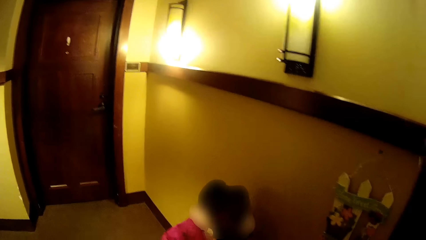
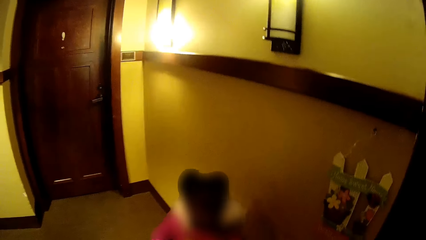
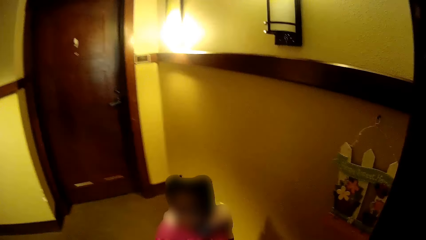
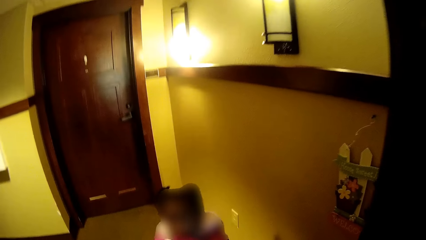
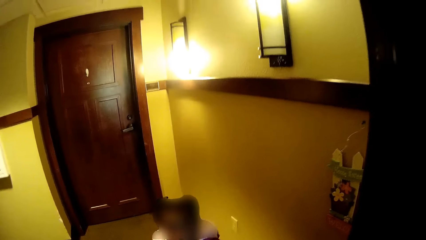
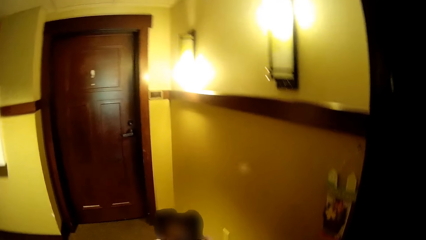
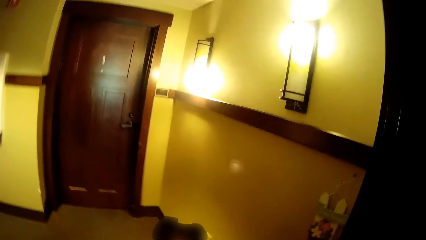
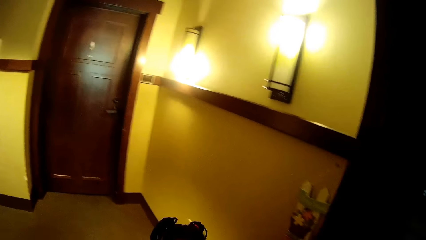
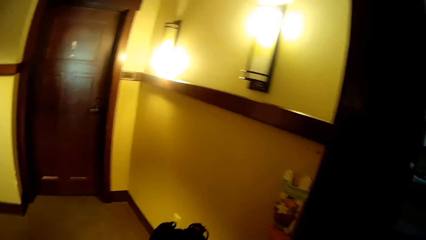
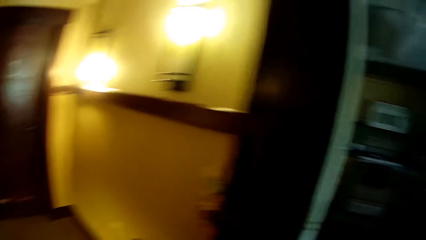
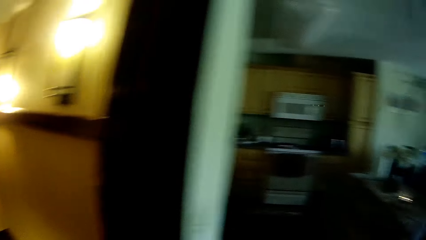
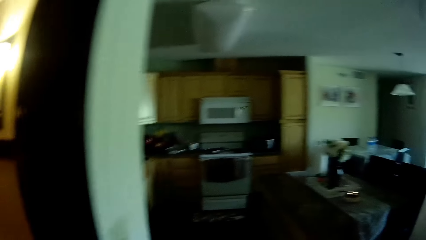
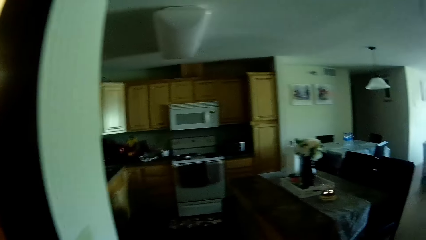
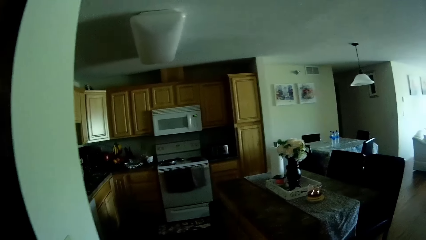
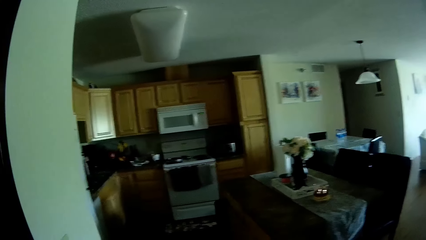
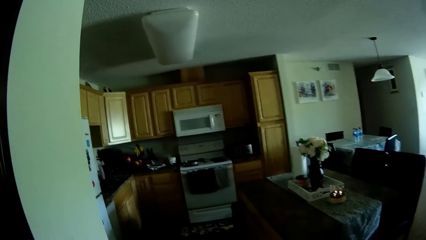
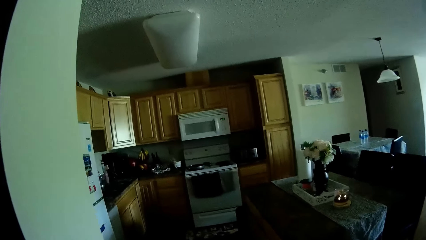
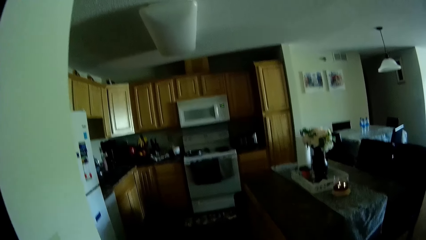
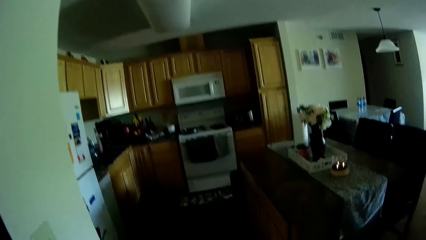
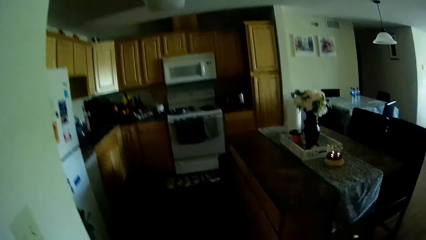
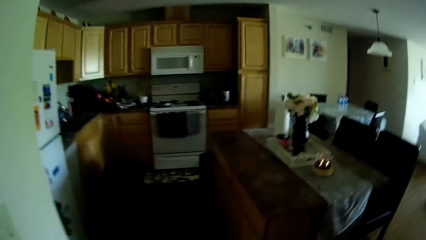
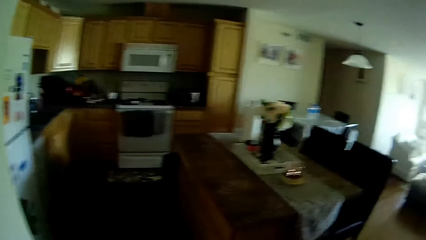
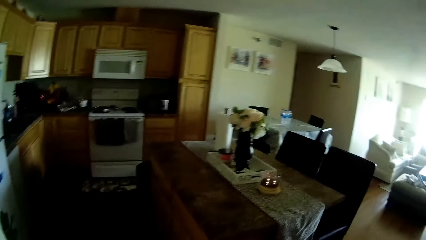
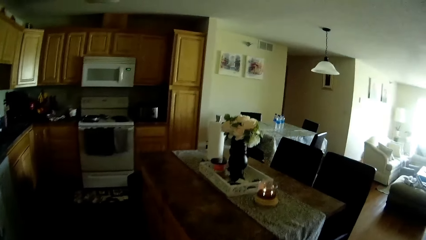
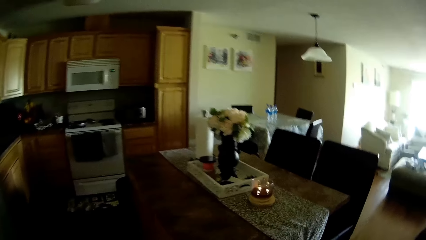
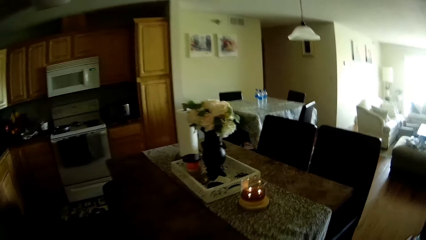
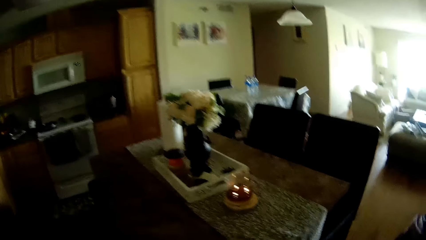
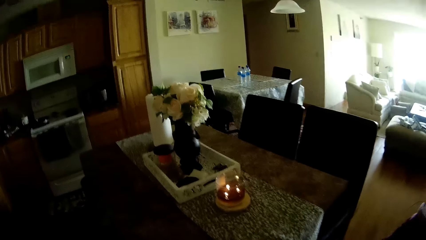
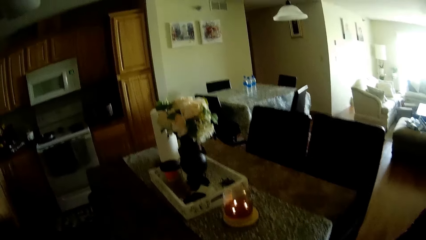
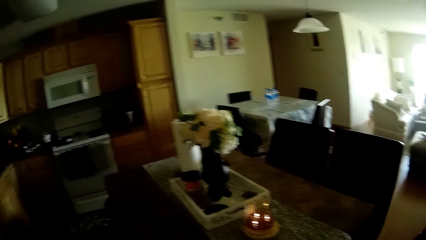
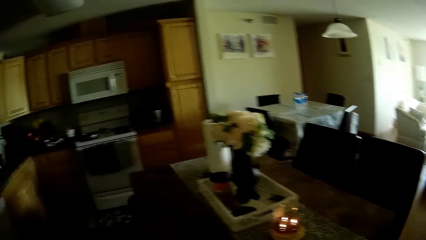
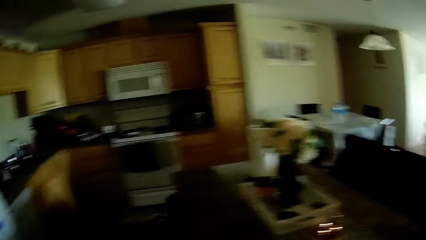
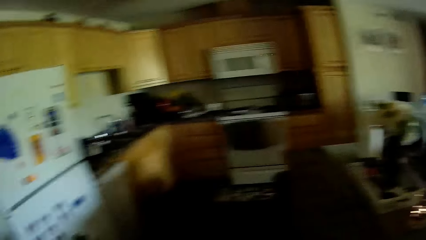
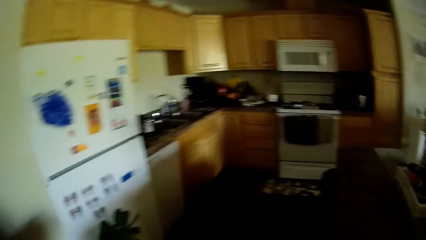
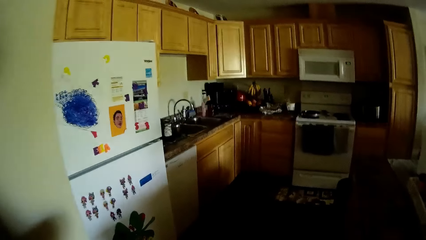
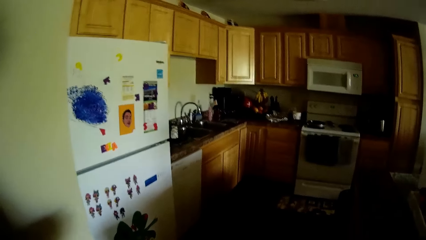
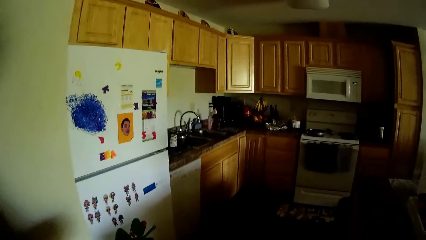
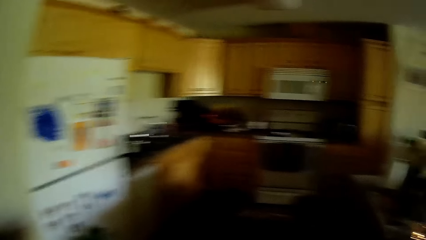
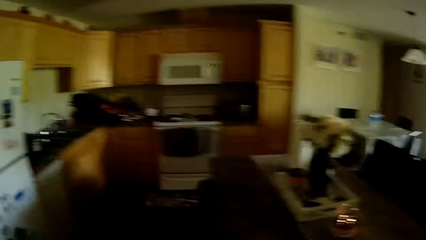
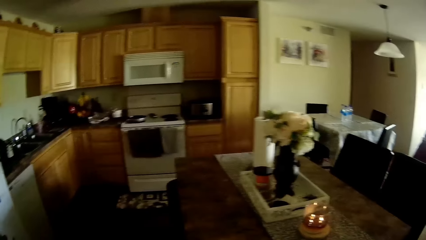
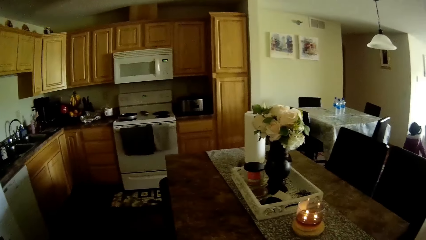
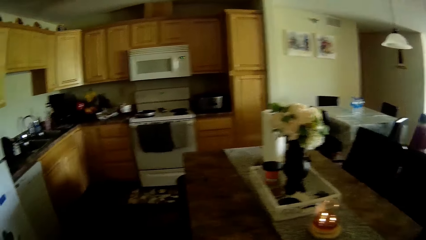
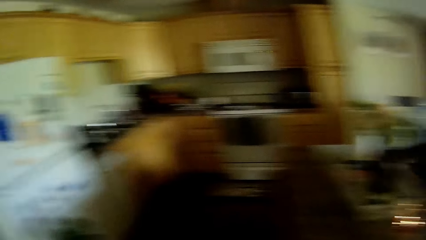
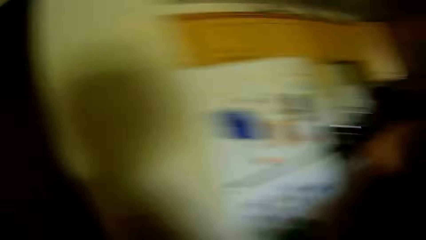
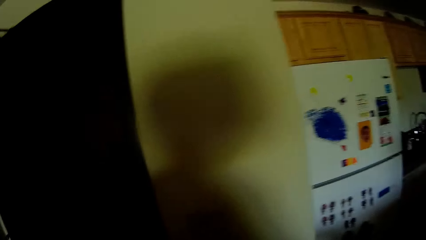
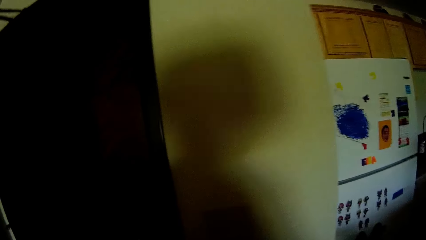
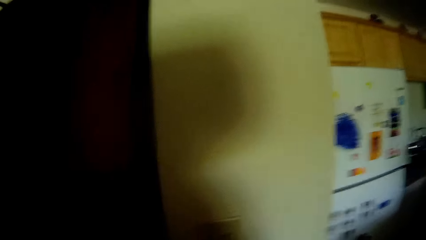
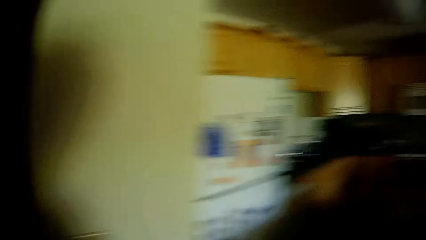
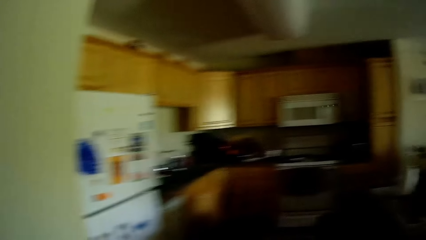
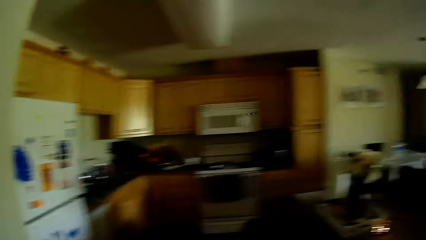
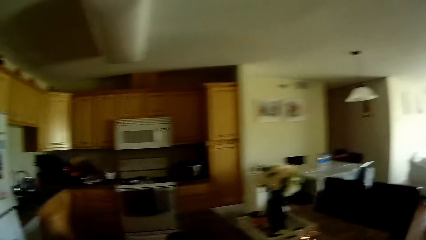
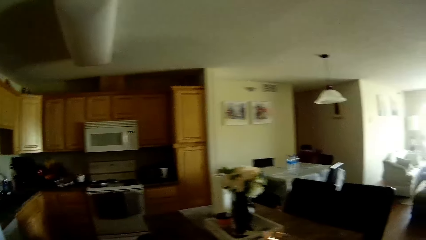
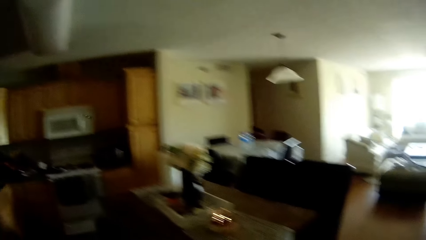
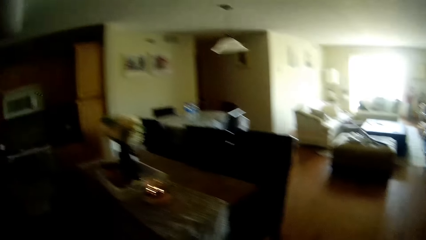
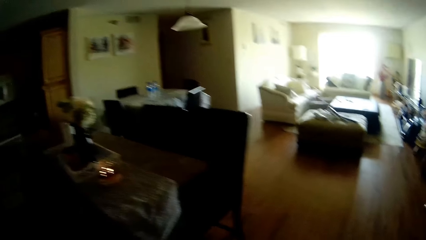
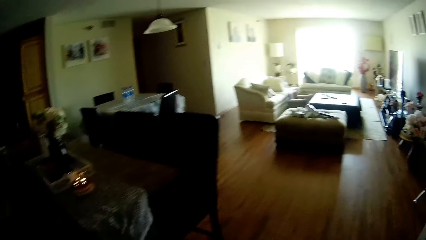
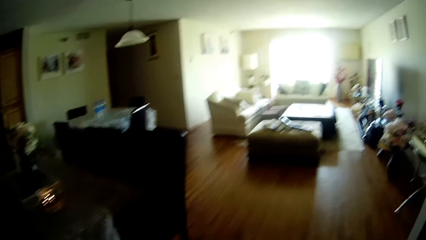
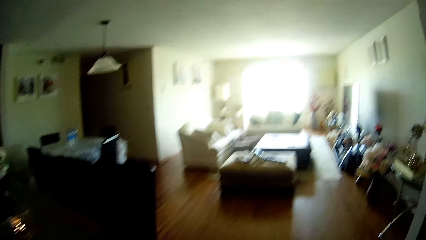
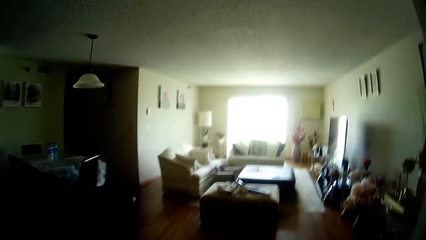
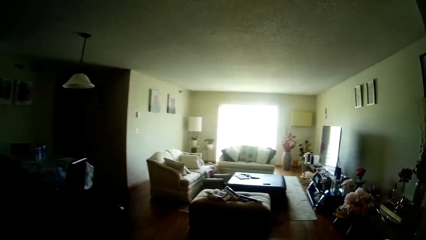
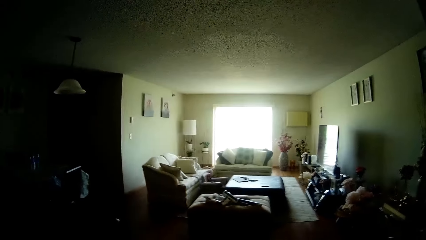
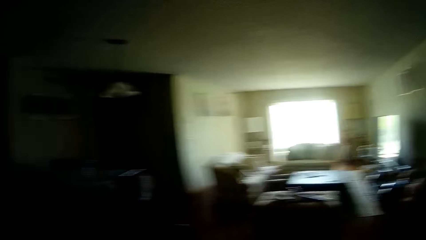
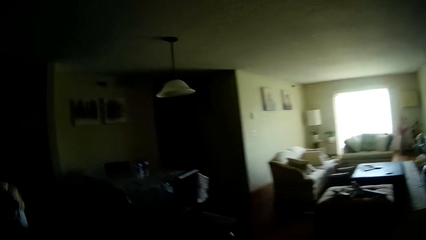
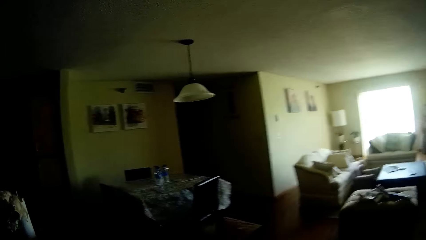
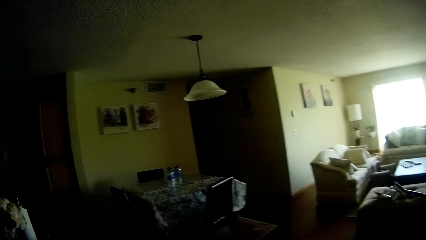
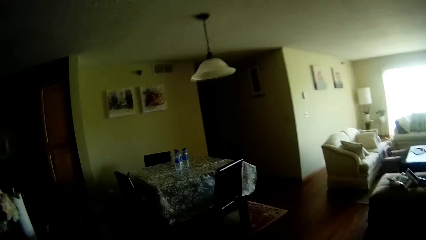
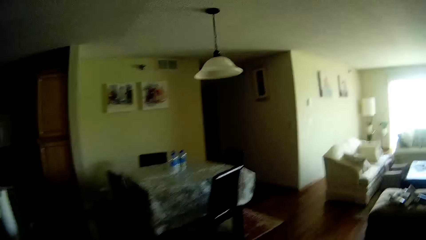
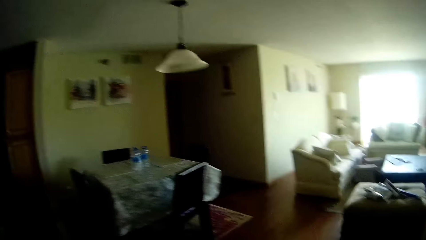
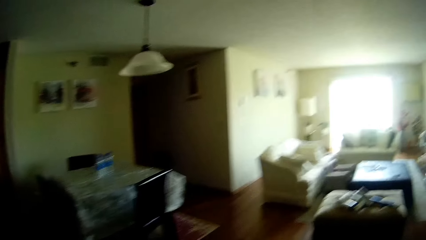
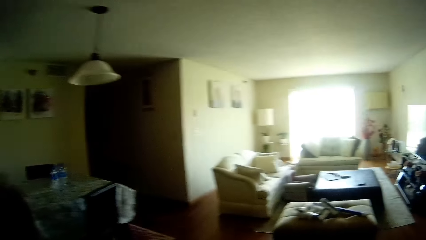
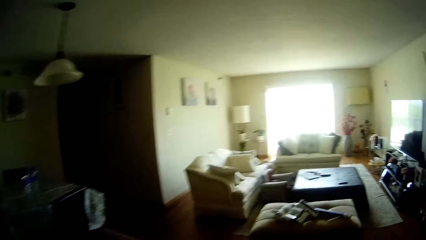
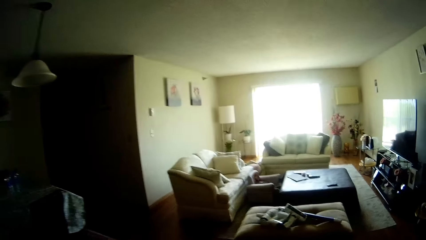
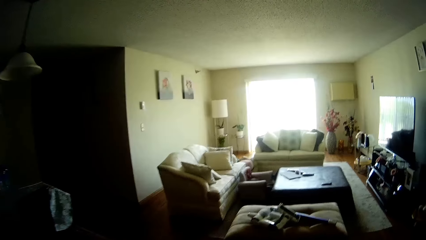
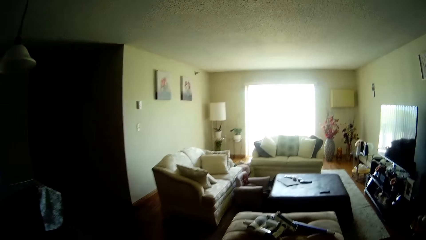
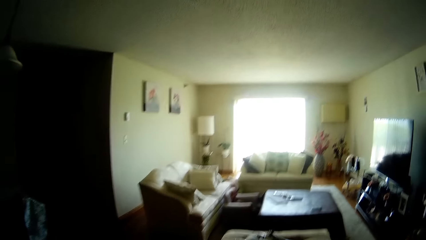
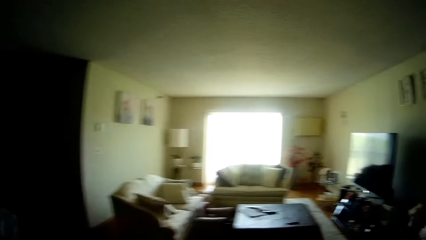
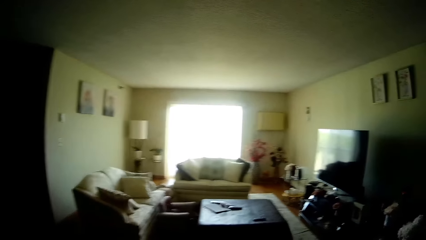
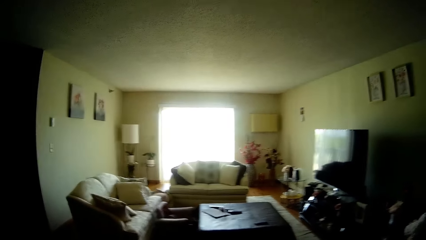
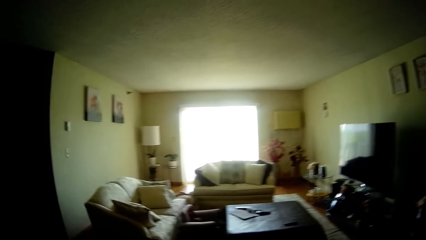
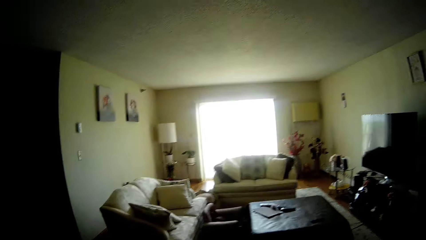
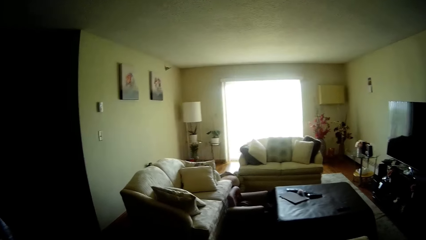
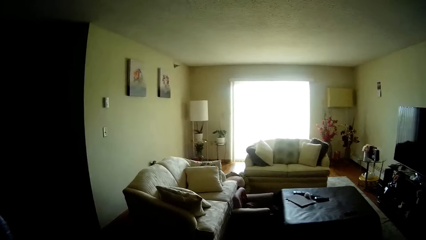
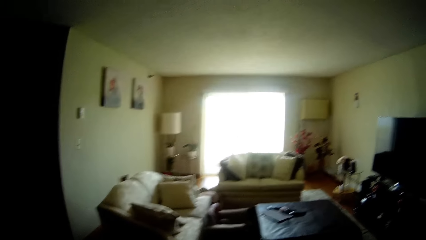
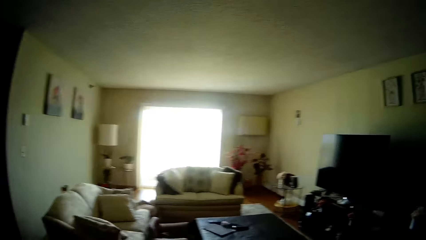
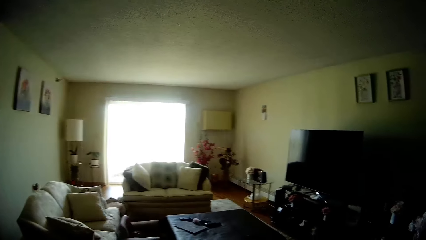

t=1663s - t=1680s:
The camera wearer opens the door. They walk into an apartment. They enter the house. They look around.
